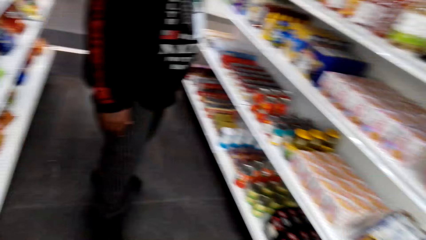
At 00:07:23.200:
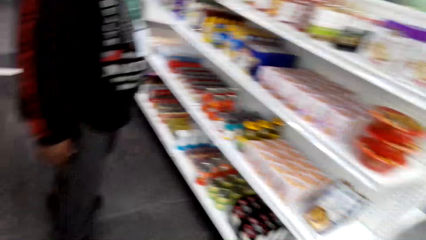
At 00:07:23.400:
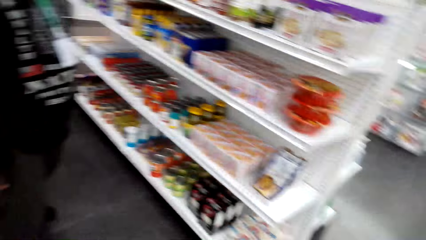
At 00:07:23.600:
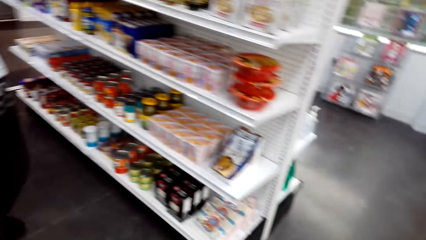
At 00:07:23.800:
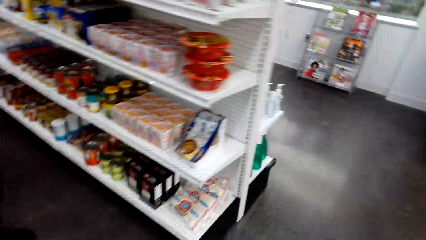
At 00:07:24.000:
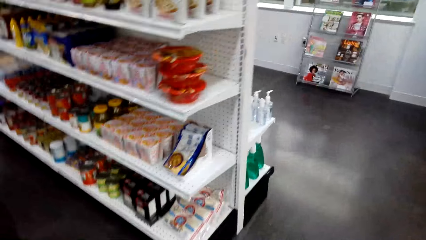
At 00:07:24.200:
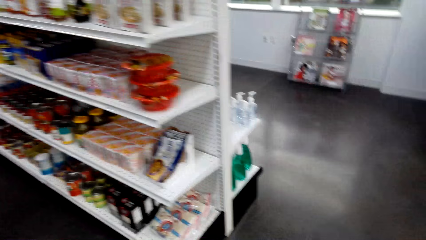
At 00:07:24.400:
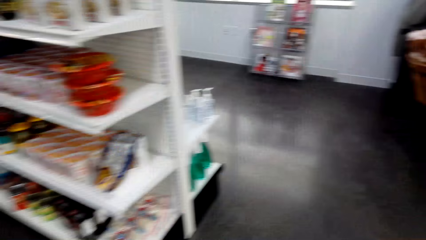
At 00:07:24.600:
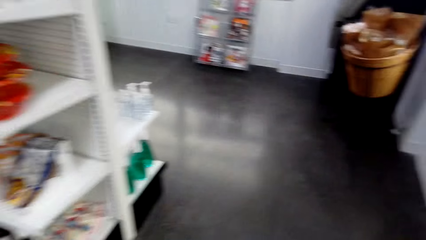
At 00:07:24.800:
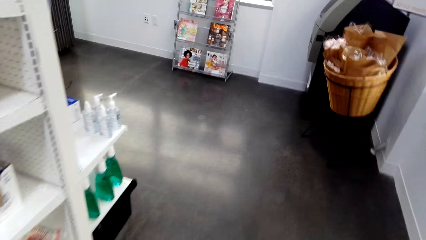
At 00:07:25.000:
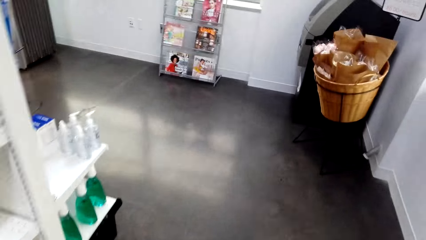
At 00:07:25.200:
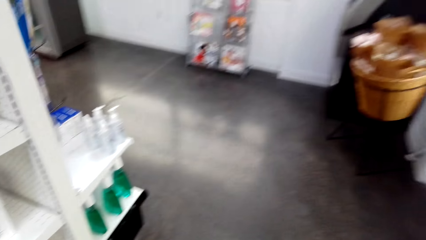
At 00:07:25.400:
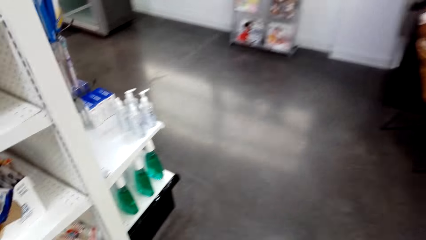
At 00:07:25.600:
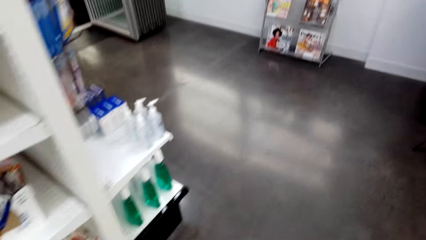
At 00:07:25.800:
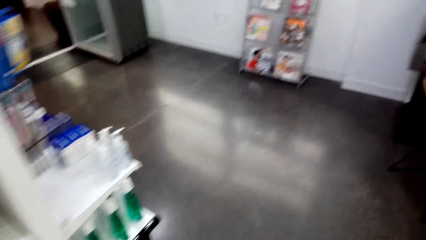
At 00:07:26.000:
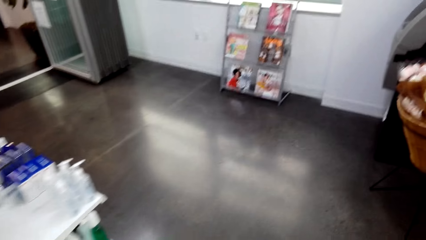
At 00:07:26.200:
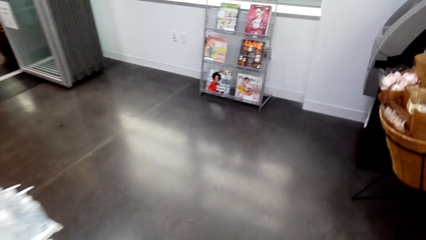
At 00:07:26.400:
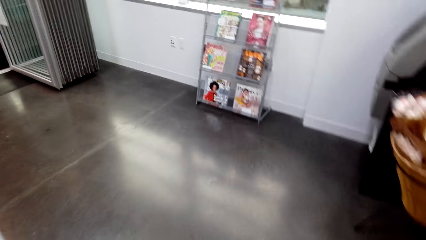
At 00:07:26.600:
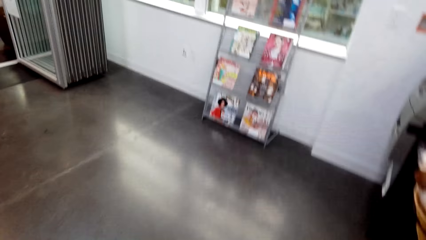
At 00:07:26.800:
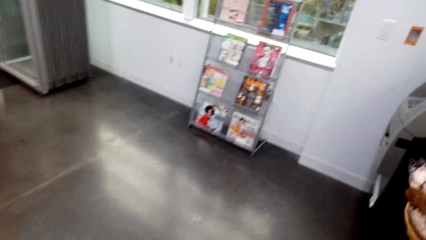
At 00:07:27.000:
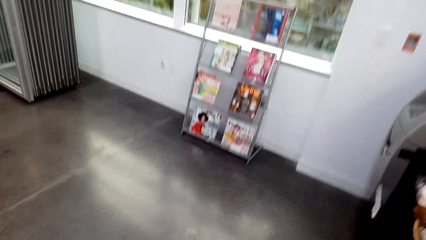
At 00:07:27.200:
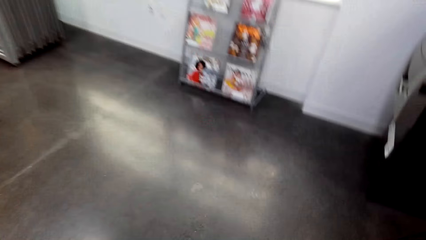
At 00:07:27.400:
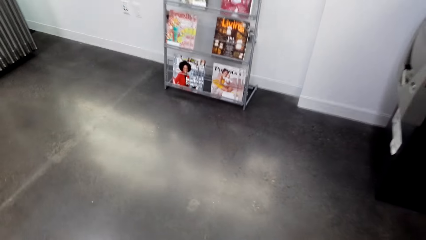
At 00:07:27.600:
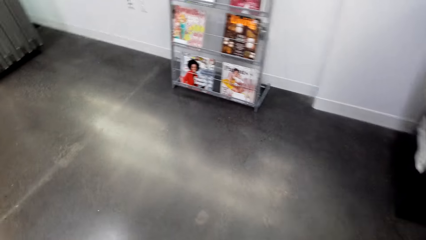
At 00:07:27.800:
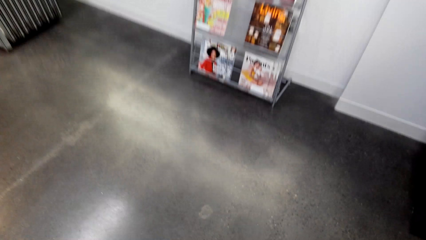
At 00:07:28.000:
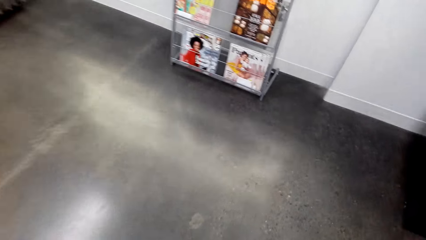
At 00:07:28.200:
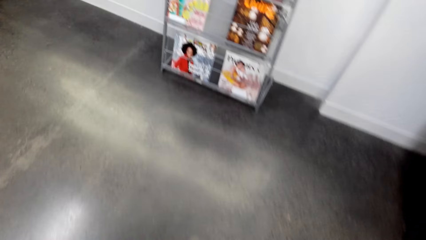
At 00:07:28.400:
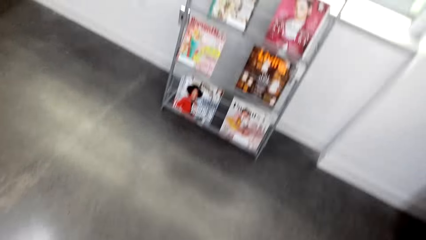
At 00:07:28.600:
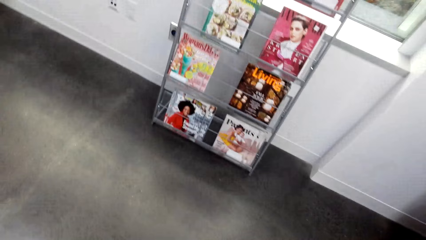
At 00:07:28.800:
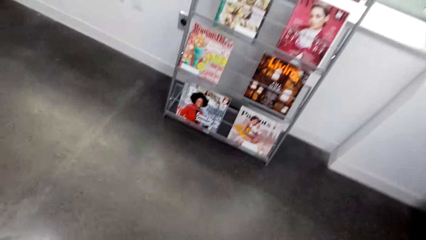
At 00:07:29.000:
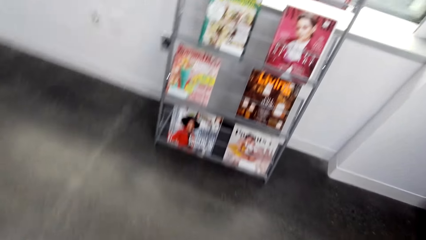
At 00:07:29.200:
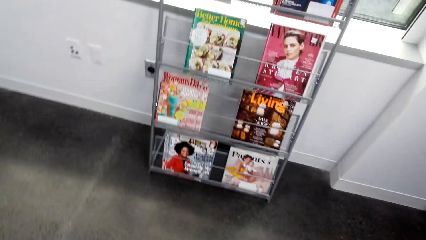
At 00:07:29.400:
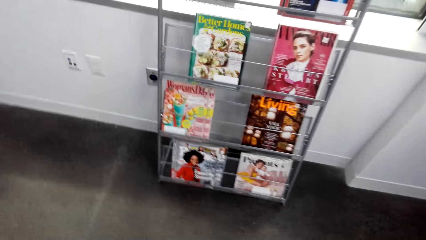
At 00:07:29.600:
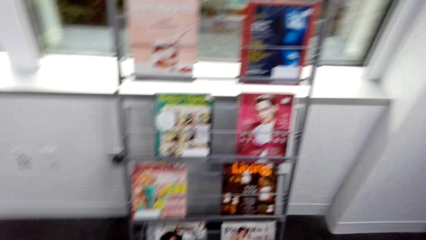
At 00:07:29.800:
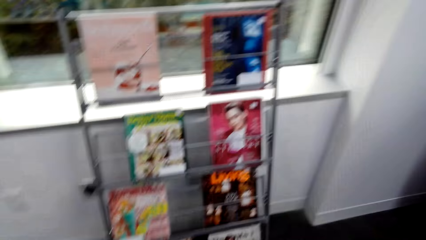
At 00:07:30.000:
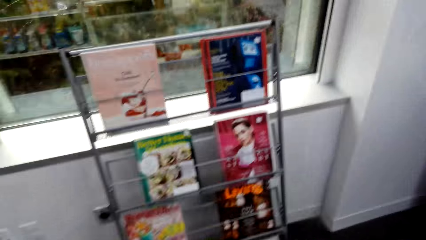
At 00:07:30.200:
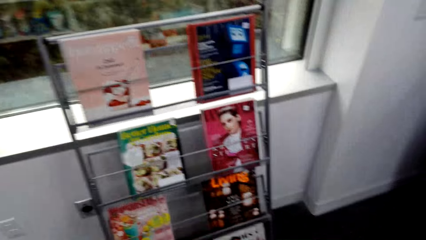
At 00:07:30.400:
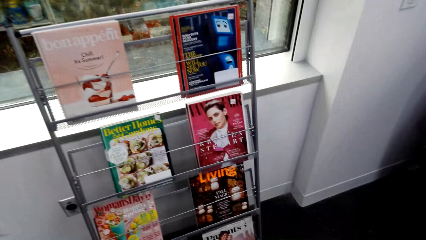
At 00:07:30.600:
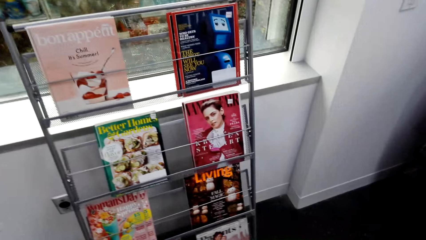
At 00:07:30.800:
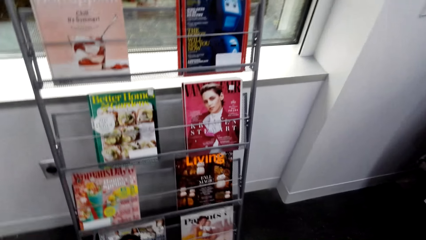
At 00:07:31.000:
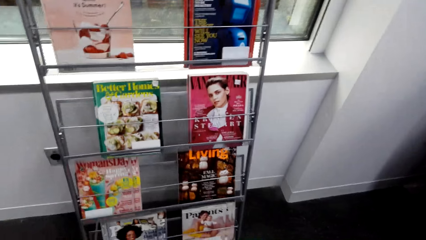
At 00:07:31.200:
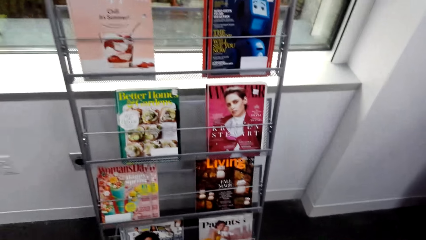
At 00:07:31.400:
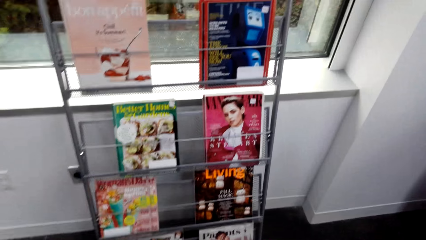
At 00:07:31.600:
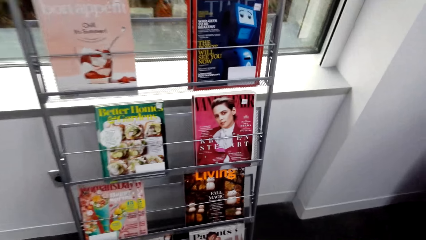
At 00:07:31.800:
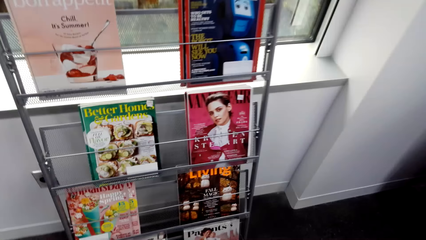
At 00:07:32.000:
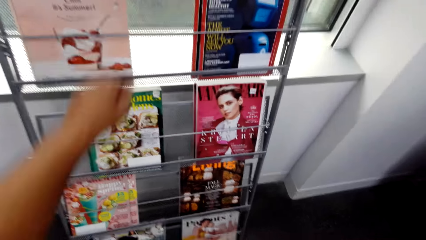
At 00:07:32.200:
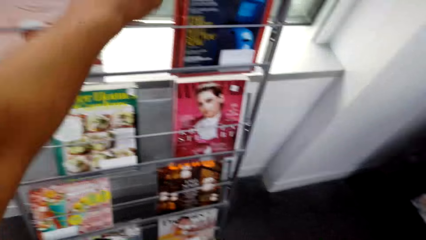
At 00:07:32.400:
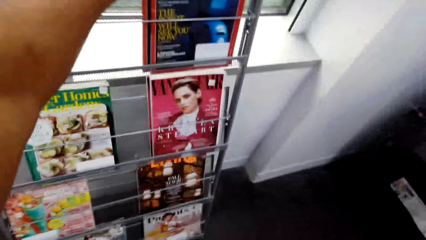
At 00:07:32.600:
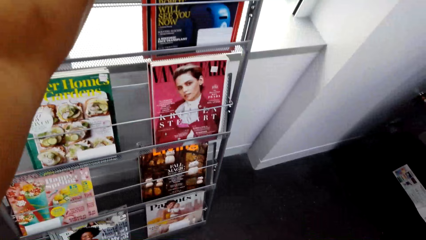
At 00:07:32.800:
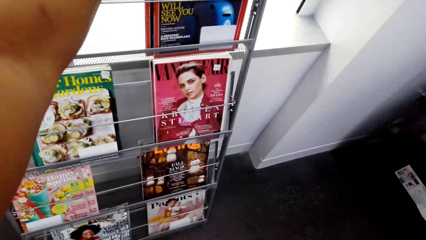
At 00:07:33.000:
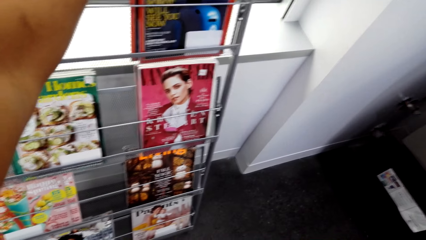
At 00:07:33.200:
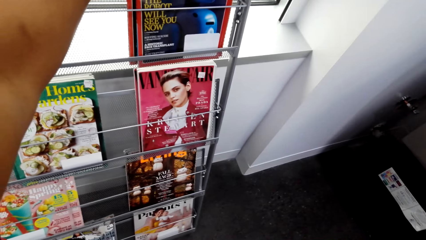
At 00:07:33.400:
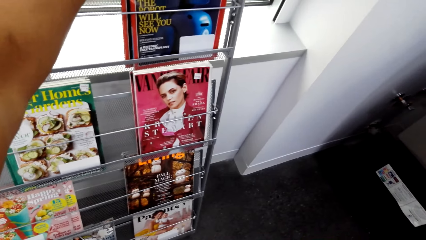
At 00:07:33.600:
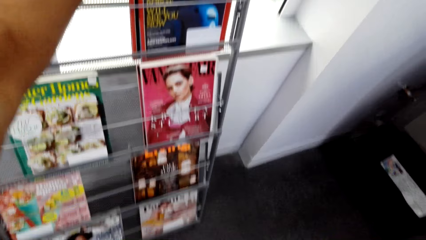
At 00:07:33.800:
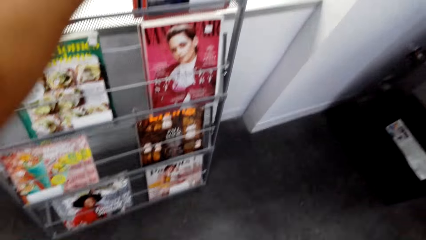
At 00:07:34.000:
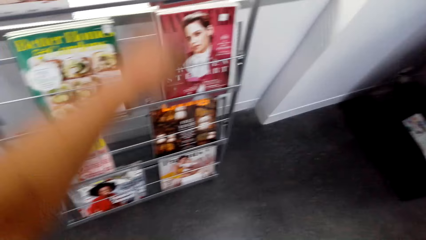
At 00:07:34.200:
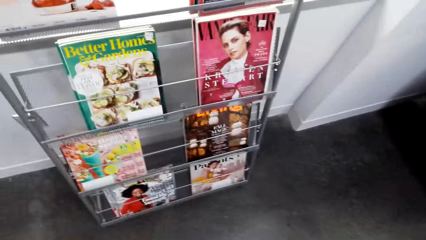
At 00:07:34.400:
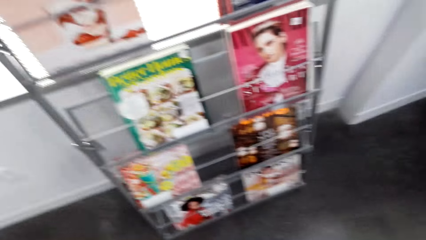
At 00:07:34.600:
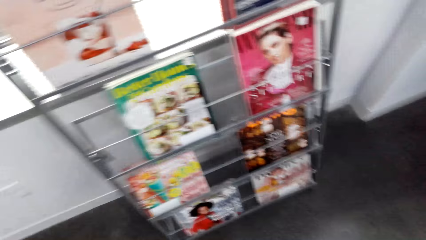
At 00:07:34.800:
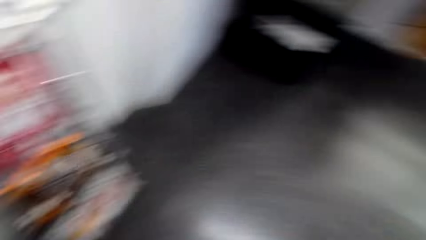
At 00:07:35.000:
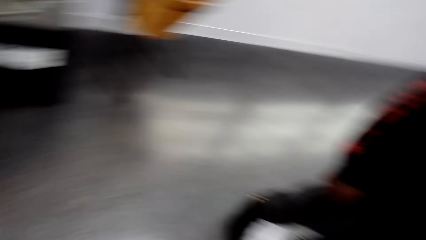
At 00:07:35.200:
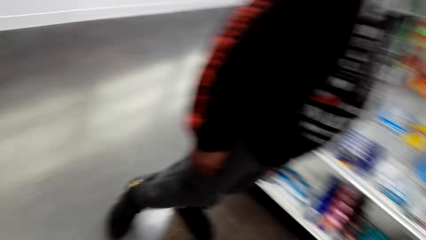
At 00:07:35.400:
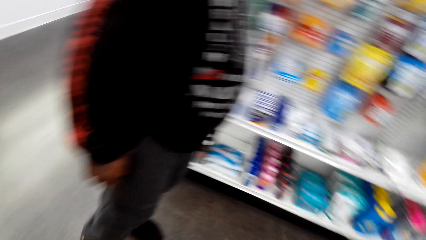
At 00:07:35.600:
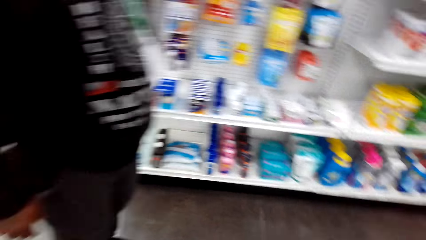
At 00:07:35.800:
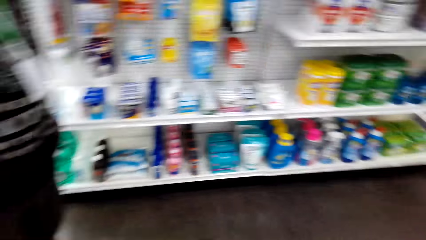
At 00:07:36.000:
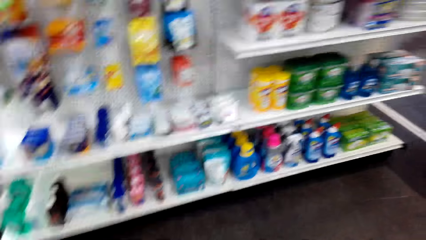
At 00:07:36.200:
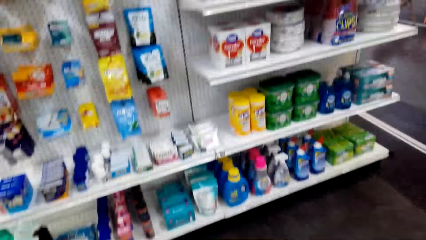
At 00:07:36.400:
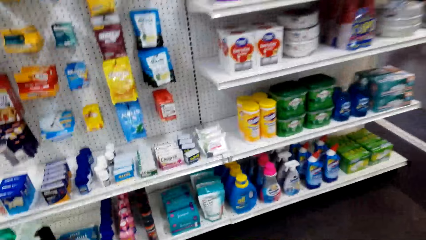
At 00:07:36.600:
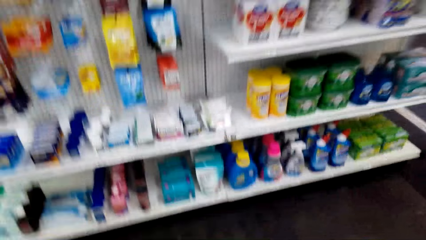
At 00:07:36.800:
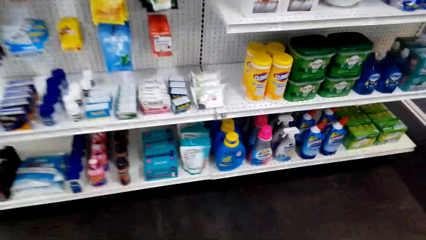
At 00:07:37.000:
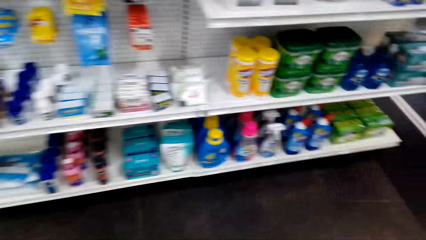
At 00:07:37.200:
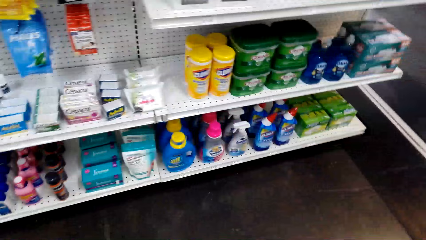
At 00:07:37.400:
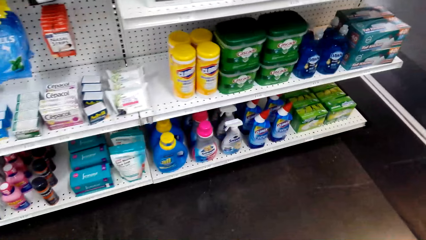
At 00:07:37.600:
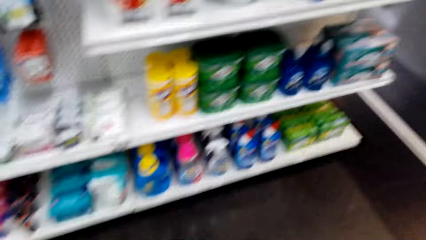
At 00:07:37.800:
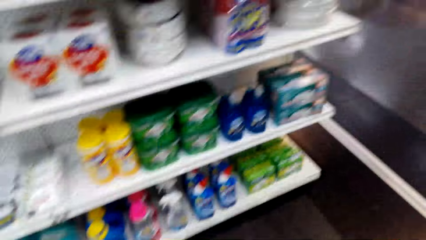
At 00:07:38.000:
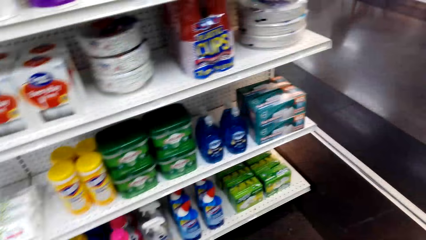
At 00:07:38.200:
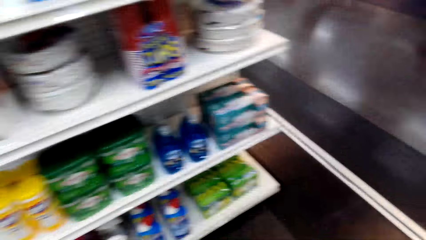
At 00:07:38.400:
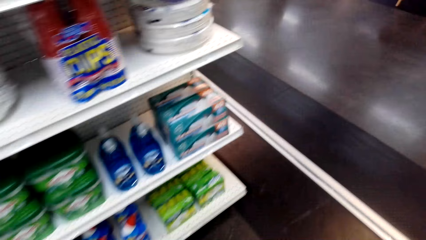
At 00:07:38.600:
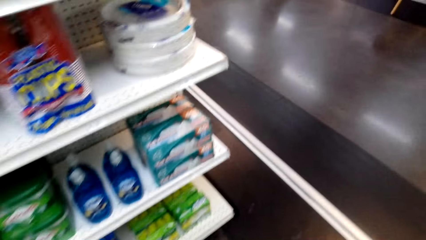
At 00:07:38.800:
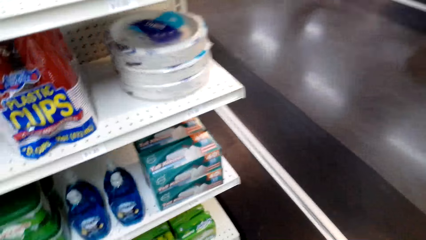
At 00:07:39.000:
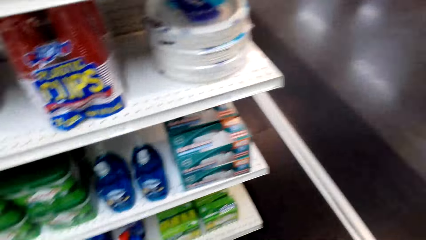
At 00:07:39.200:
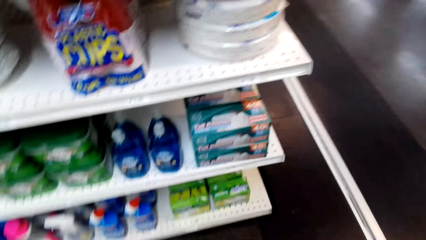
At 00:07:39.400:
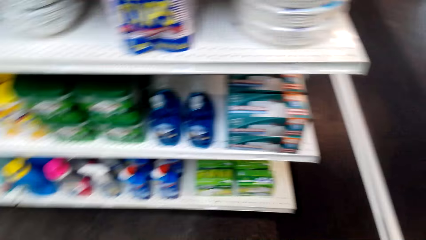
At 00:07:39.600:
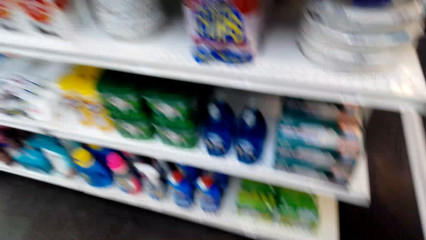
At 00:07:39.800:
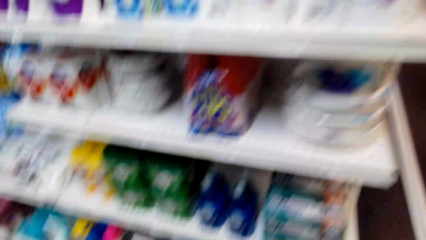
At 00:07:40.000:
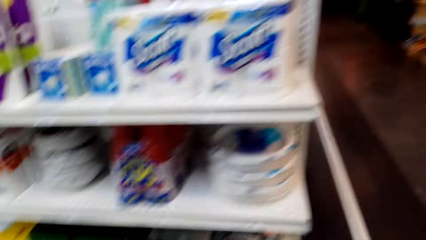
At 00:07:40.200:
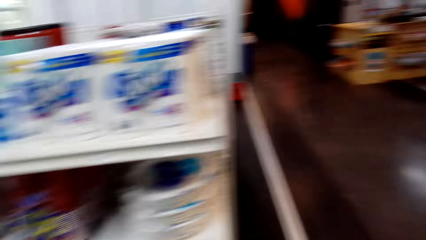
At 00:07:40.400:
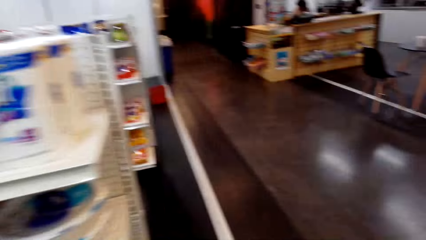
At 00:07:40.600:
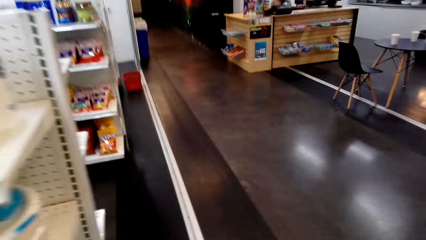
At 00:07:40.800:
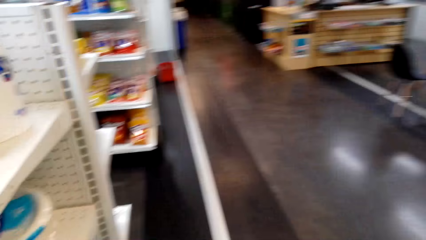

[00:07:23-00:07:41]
The camera wearer dialogues with a man. They walk around. The man walks around. The camera wearer stares at the book shelf. They raise a hand. They look around. The man walks around. The camera wearer stares at the shelf. They walk around.
